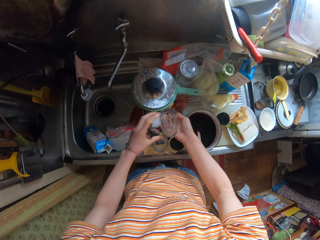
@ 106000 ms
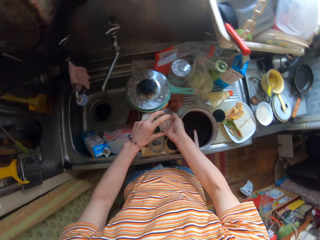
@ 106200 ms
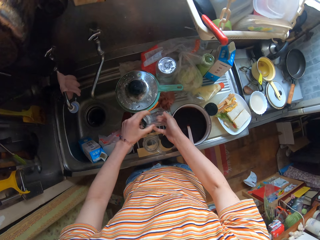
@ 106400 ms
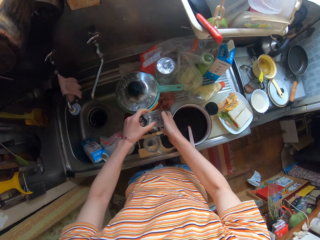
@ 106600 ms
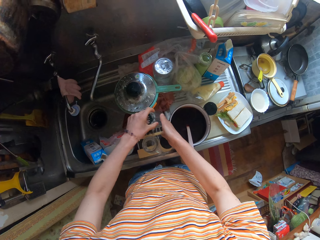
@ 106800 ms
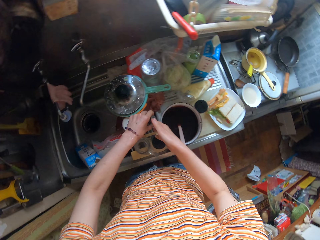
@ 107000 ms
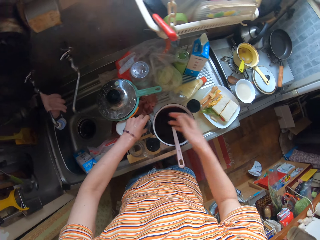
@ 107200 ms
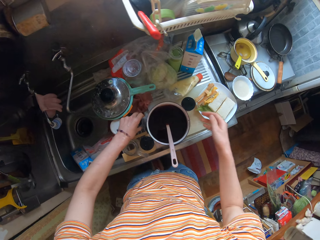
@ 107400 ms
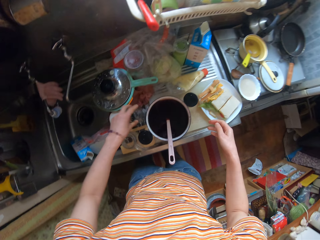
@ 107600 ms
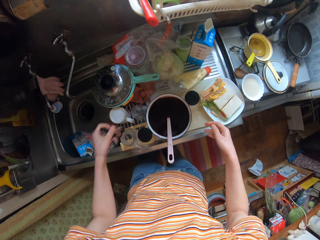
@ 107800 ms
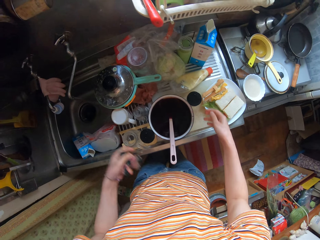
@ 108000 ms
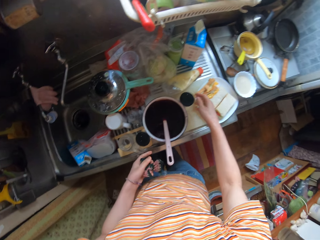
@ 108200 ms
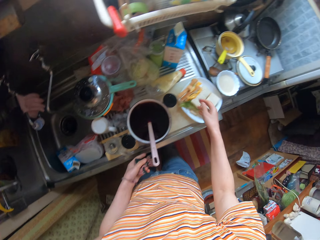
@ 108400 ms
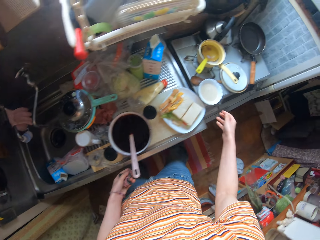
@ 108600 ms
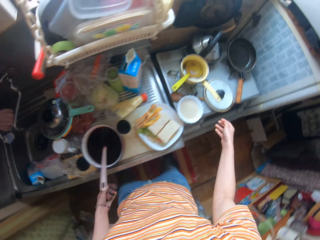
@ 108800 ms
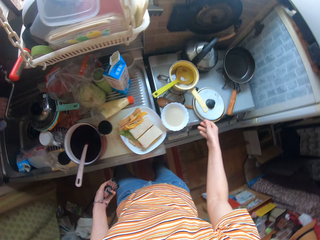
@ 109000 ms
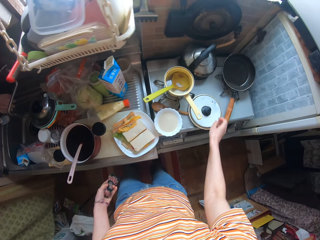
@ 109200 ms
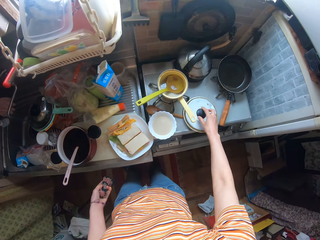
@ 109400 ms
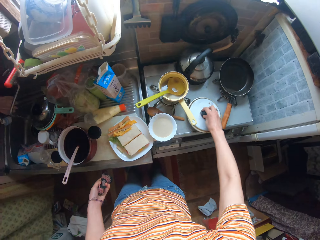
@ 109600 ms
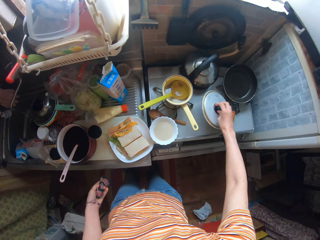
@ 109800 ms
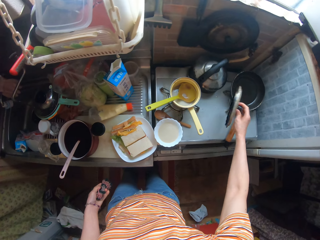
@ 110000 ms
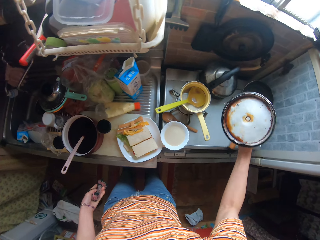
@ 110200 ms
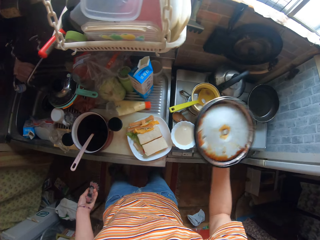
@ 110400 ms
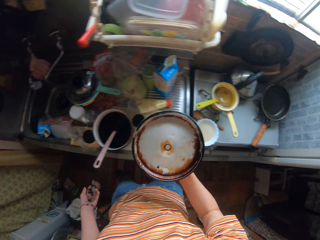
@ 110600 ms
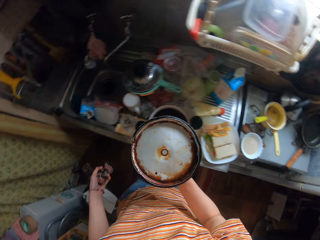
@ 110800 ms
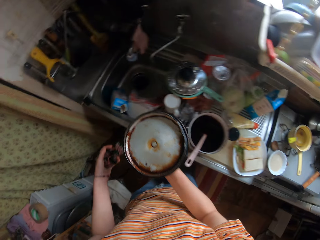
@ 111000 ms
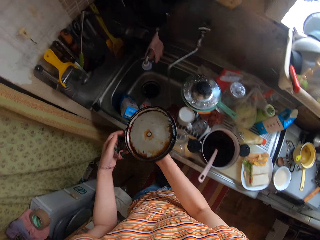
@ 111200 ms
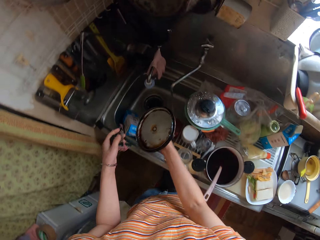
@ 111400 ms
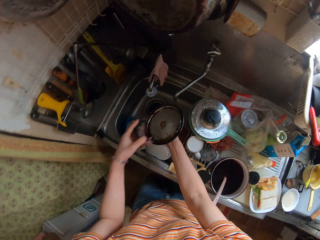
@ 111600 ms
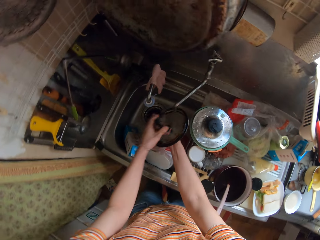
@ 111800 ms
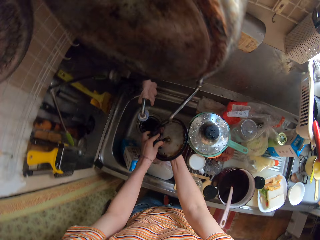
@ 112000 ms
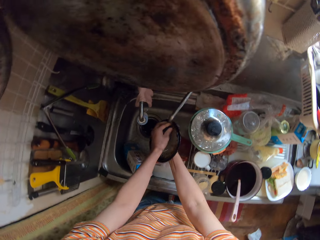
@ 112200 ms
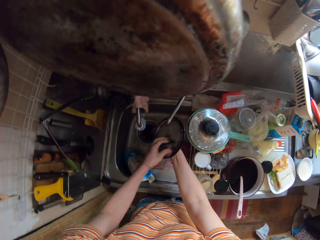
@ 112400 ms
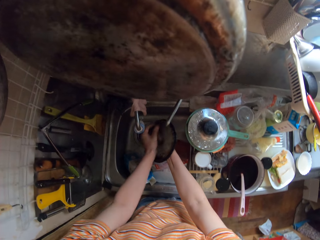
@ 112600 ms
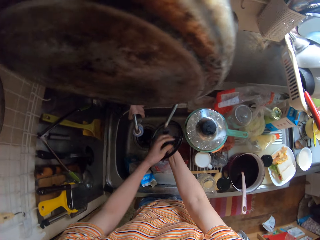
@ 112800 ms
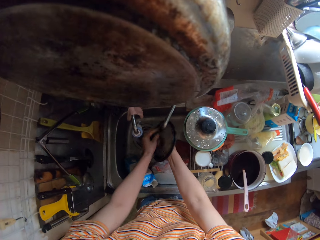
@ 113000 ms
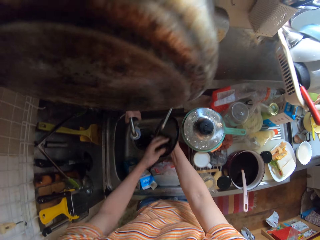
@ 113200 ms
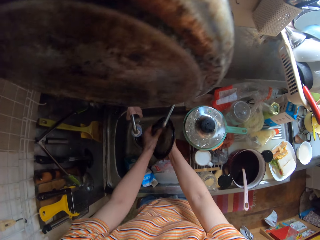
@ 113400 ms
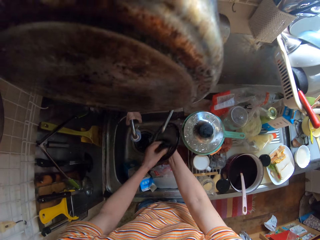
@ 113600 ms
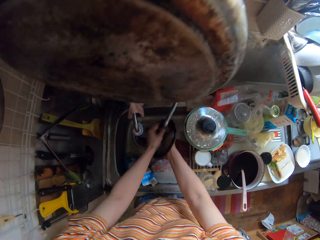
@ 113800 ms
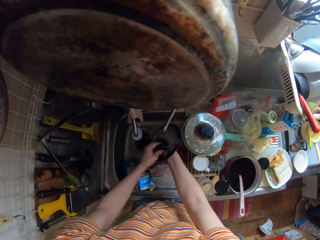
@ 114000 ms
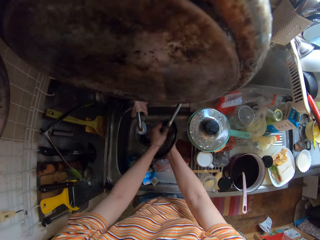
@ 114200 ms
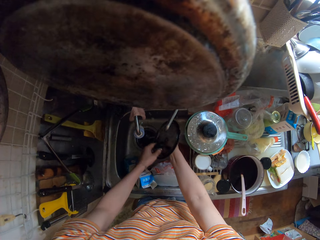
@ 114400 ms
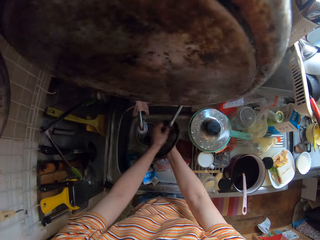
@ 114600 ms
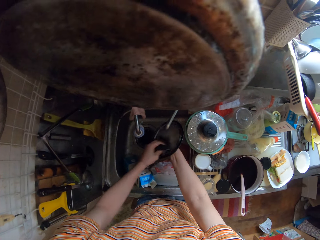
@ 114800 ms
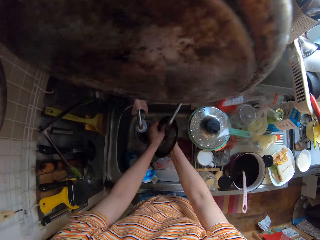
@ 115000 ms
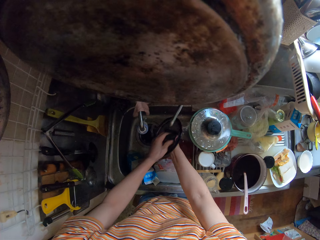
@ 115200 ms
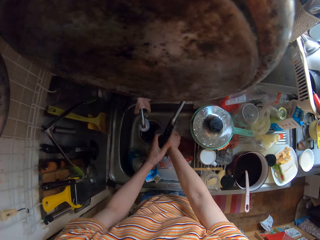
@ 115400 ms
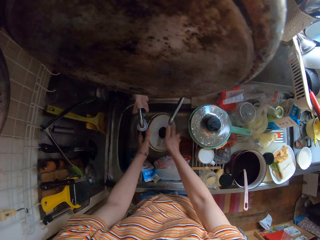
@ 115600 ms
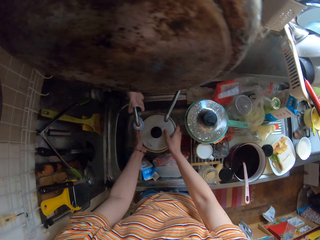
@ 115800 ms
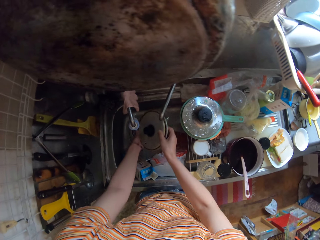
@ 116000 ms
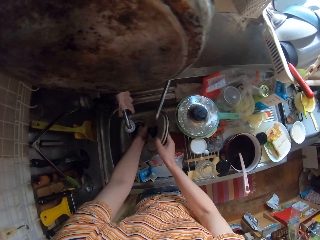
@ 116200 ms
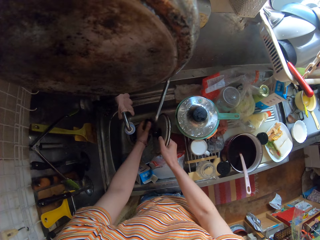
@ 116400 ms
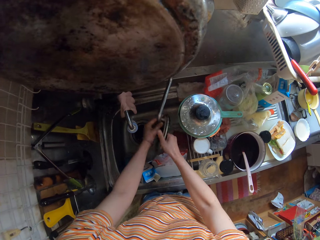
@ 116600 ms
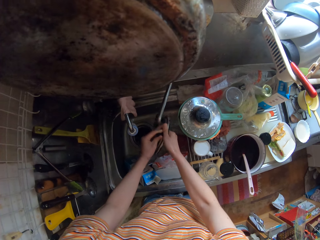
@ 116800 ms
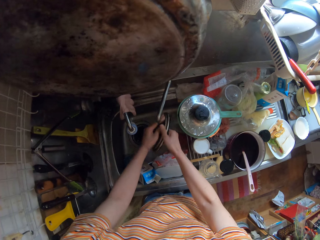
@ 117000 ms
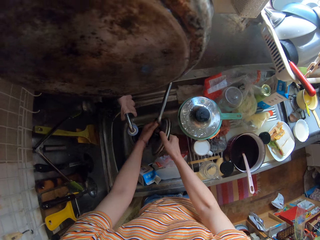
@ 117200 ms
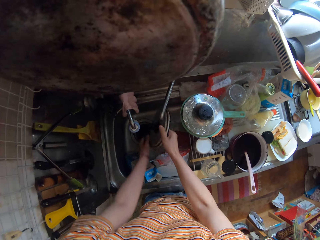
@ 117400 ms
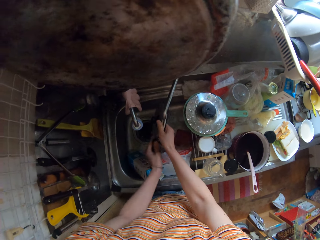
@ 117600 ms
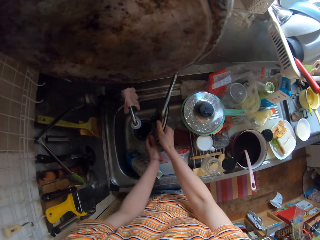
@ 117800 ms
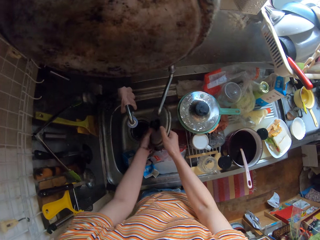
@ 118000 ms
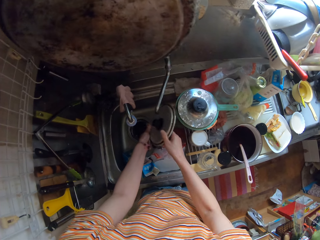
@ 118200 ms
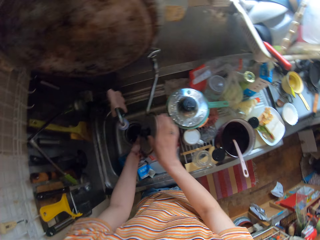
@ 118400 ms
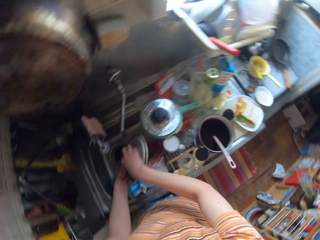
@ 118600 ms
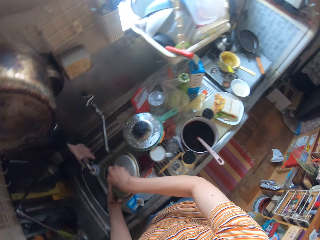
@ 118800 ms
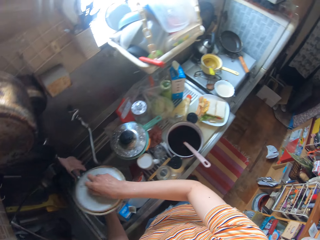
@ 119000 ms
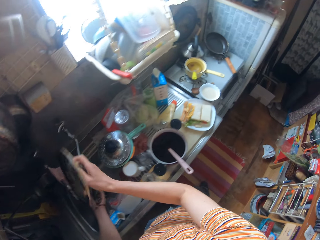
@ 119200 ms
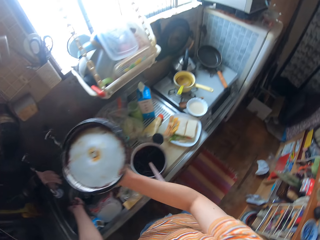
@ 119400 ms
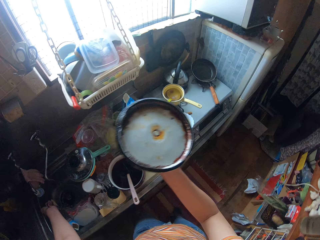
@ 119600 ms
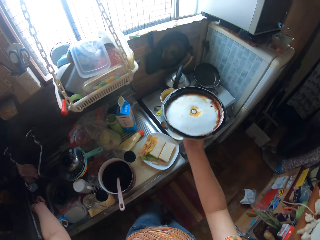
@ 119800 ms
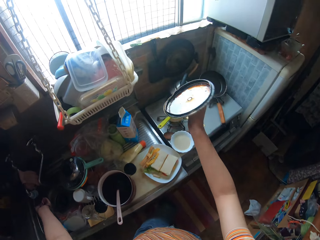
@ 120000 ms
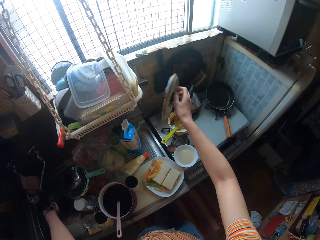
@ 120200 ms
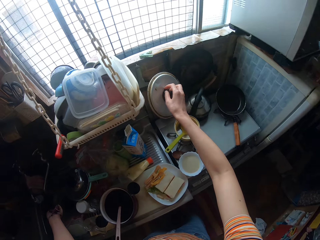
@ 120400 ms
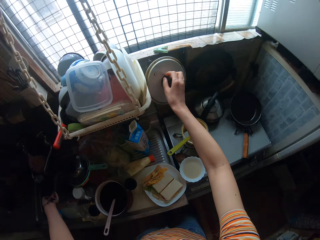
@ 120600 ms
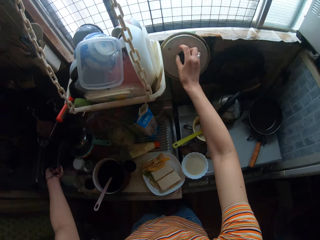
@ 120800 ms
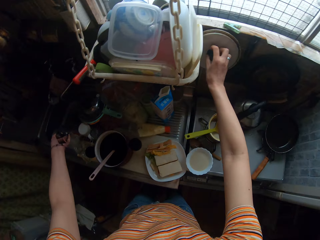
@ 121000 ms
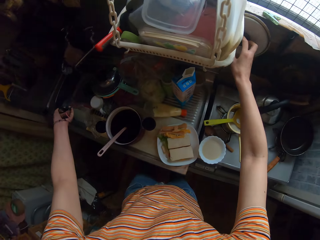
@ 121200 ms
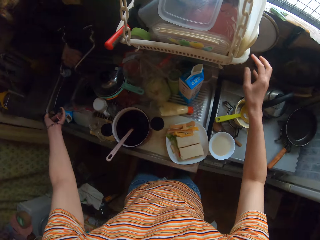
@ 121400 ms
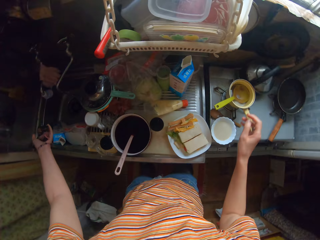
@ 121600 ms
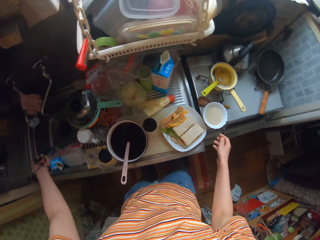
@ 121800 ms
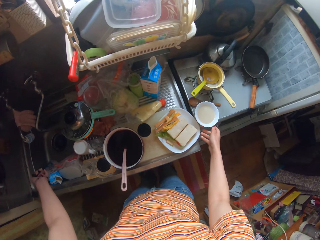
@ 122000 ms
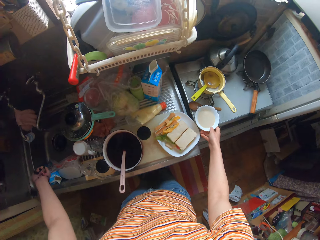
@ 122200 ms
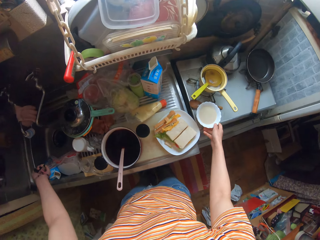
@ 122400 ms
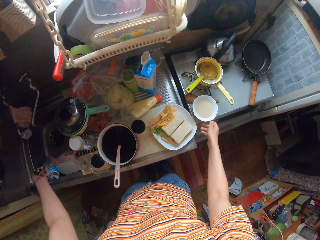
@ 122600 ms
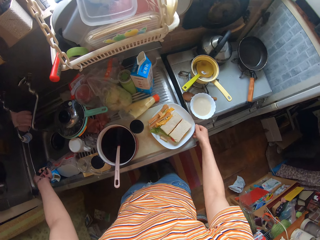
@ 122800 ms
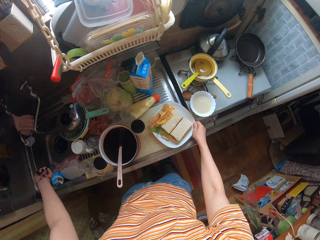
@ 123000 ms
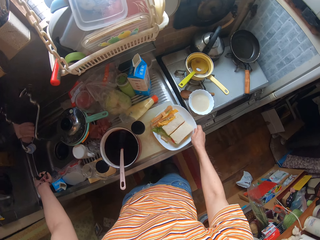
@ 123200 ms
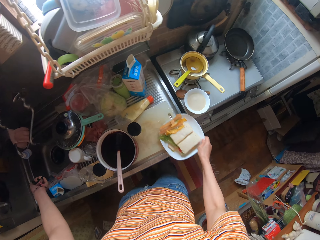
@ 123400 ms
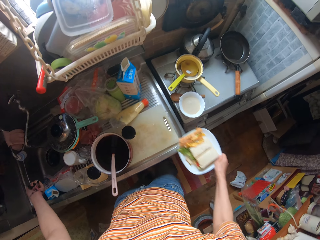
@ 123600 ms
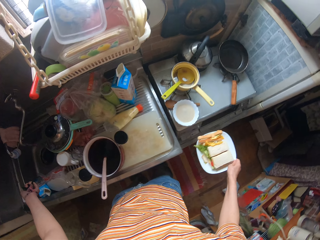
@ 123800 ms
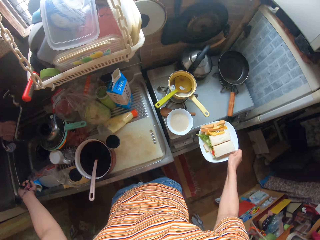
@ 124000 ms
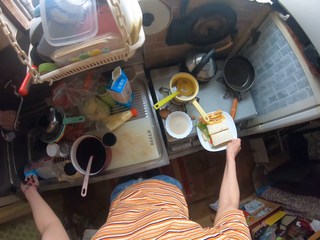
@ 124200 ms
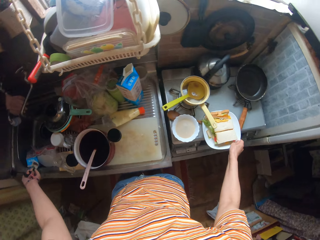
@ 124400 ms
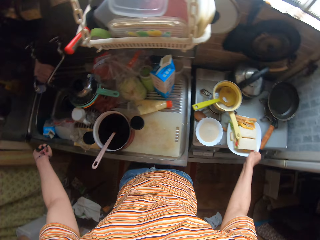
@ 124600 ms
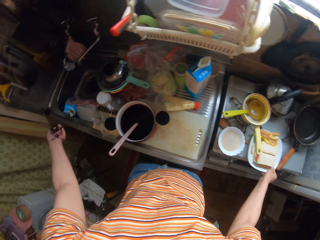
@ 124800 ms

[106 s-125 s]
The camera wearer drops the glass cup on the kitchen surface. She picks up a pot cover with her right hand. She washes the pot cover with the sponge in her left hand. She hangs the pot cover on the kitchen wall. She shifts the bowl on the cooker. She picks up the plate of food from the kitchen surface. She drops the plate of food on the cooker.

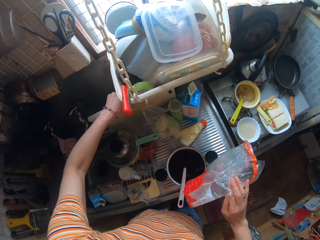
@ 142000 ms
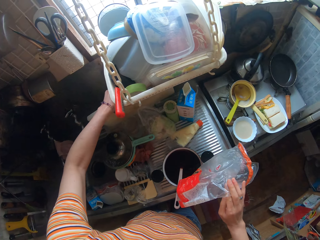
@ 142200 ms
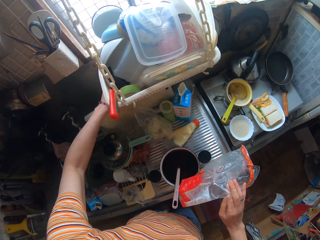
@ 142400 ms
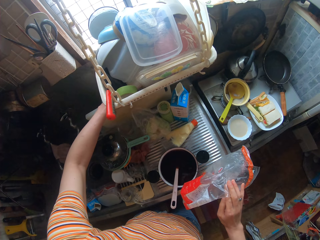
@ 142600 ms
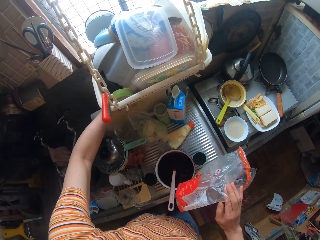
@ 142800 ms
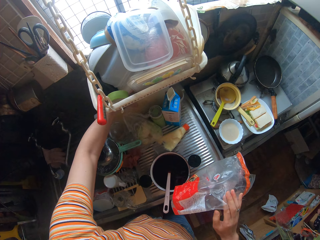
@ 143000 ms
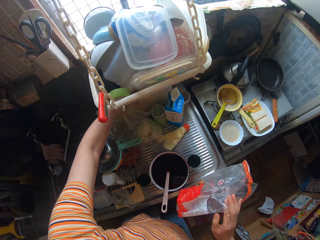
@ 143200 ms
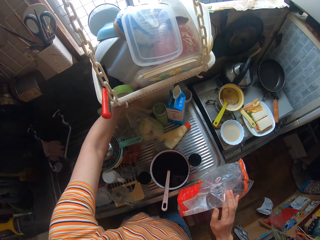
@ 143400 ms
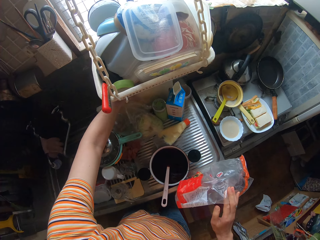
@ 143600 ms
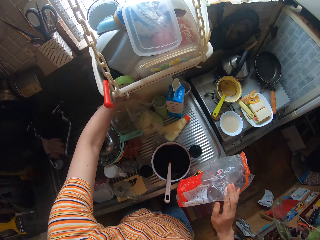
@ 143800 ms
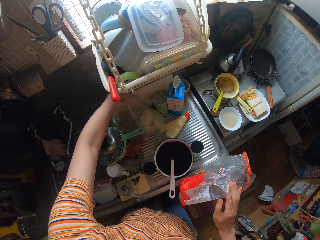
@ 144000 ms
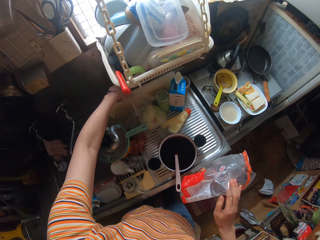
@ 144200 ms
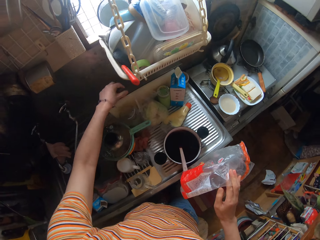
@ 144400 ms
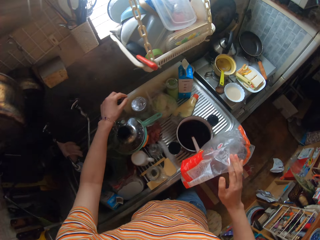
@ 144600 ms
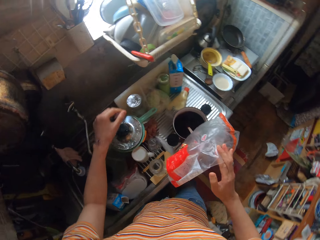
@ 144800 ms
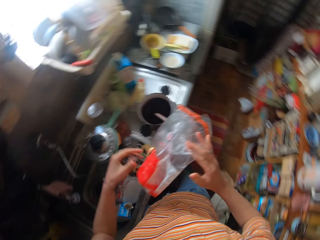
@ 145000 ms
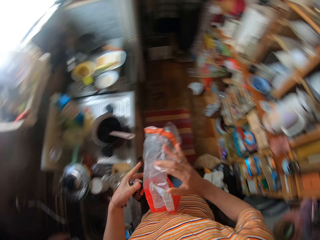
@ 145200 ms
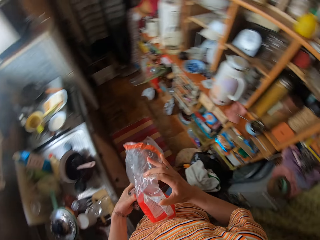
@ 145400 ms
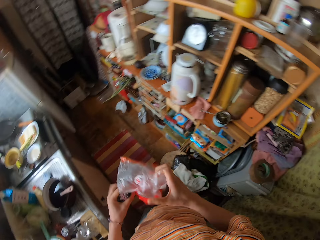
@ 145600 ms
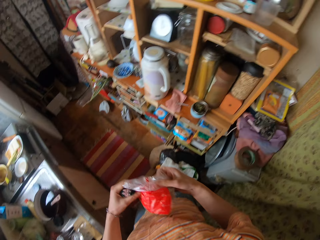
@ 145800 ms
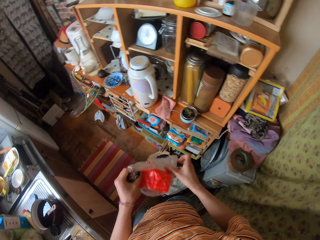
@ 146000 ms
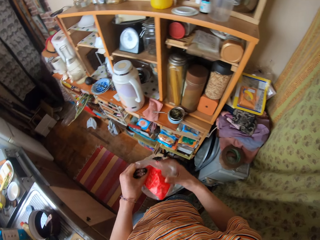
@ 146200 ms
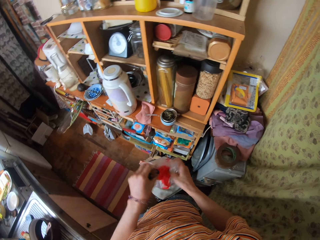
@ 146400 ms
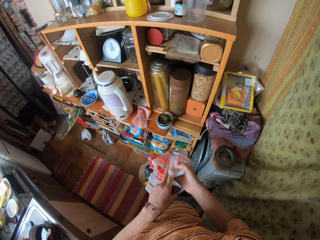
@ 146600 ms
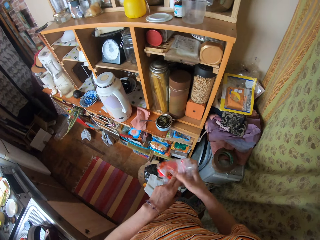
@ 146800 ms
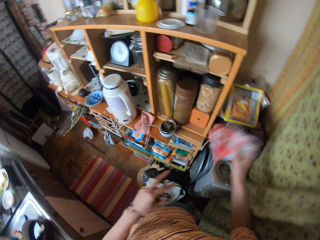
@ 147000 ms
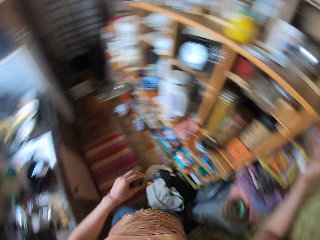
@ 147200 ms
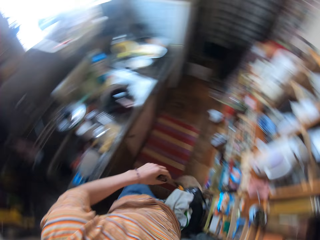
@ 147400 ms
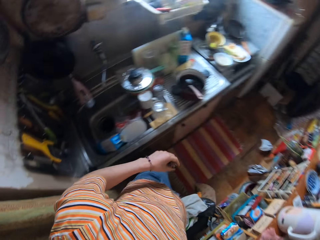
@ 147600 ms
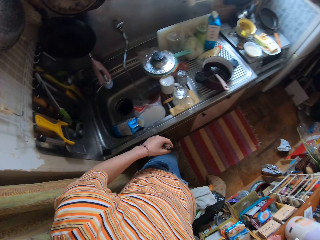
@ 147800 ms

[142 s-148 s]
The camera wearer puts the chopboard on the sink. They fold the paper.
